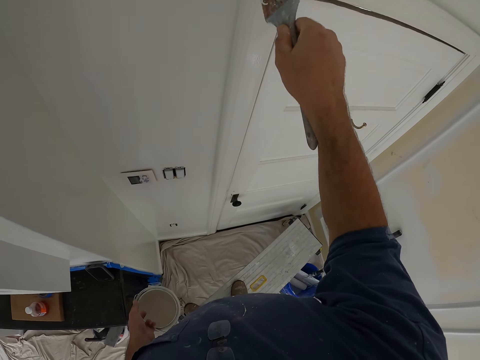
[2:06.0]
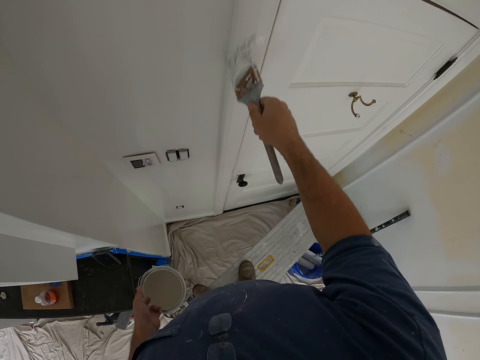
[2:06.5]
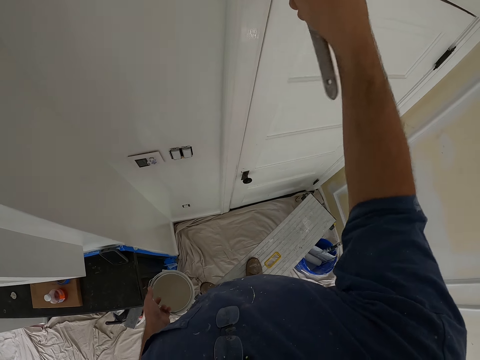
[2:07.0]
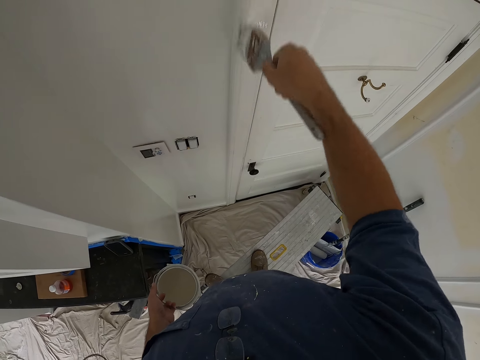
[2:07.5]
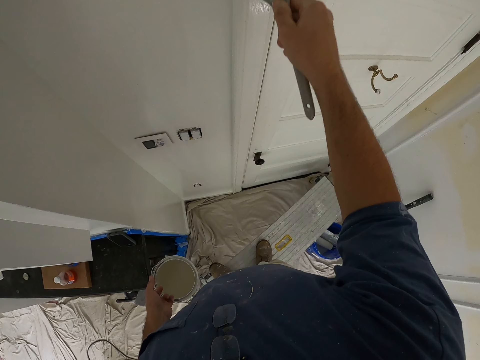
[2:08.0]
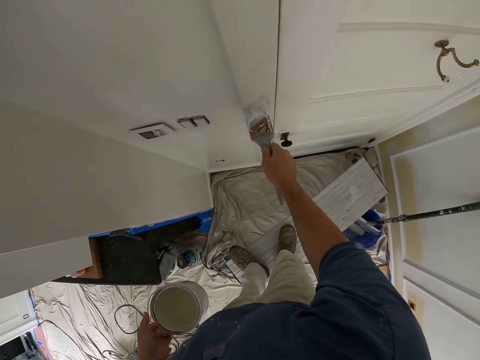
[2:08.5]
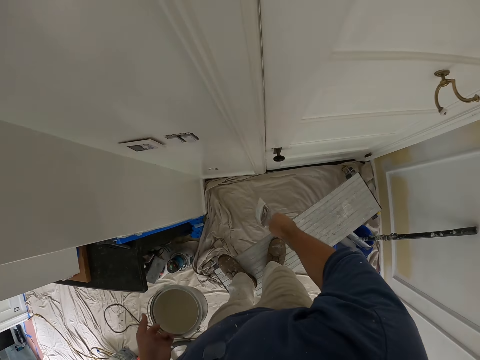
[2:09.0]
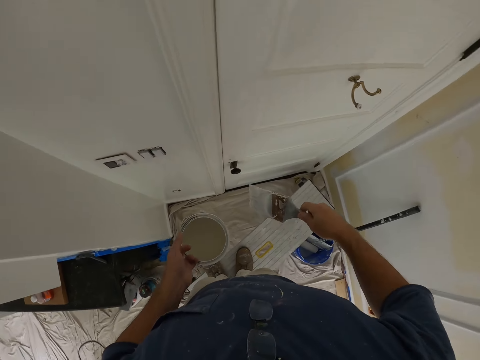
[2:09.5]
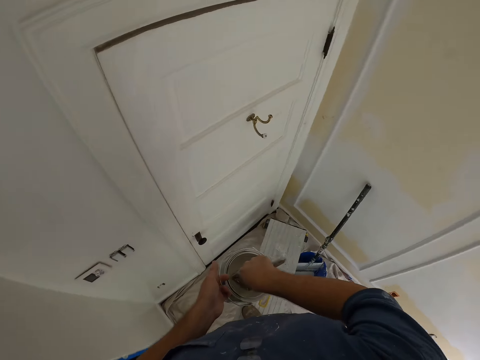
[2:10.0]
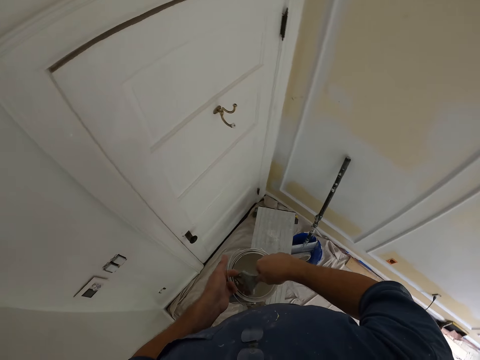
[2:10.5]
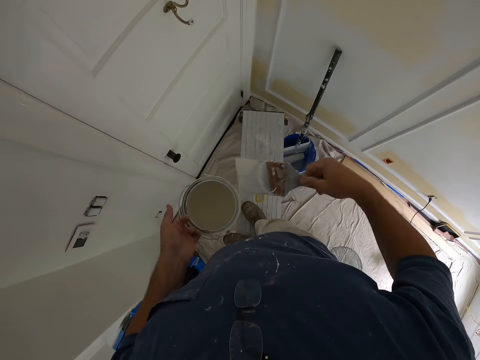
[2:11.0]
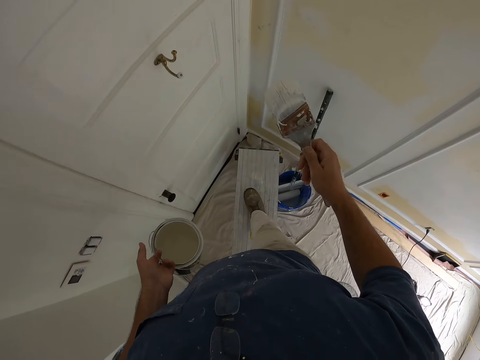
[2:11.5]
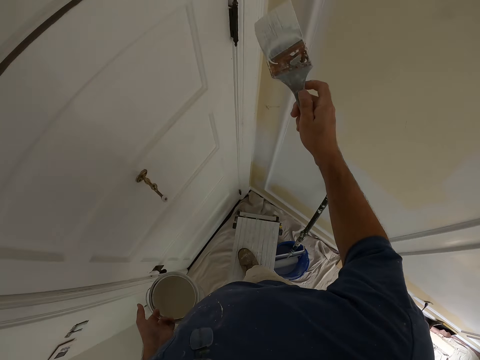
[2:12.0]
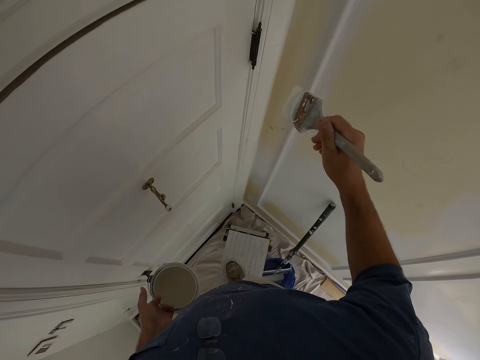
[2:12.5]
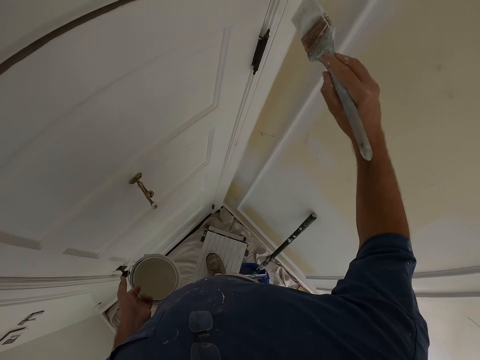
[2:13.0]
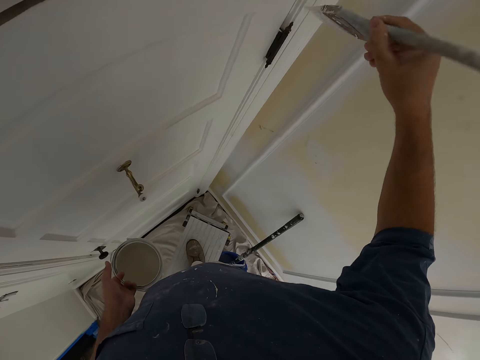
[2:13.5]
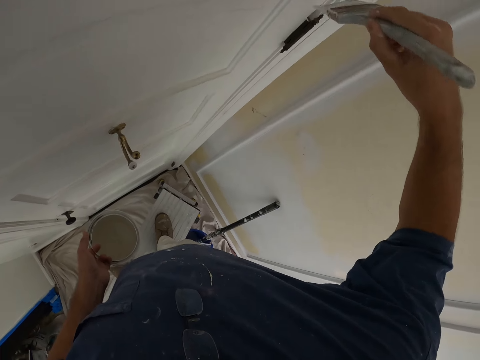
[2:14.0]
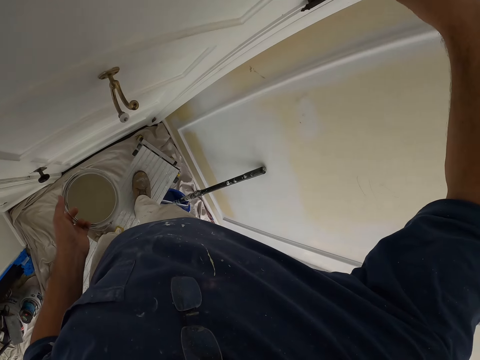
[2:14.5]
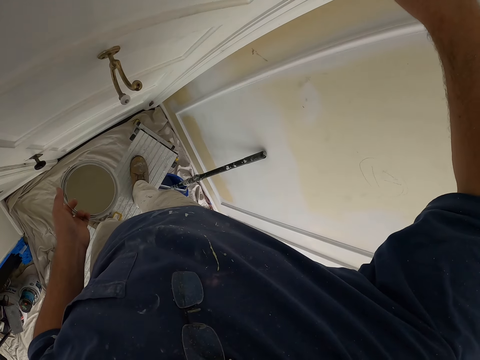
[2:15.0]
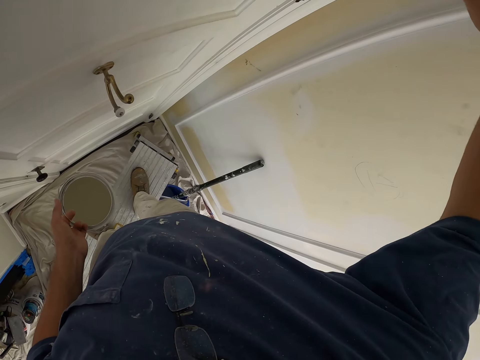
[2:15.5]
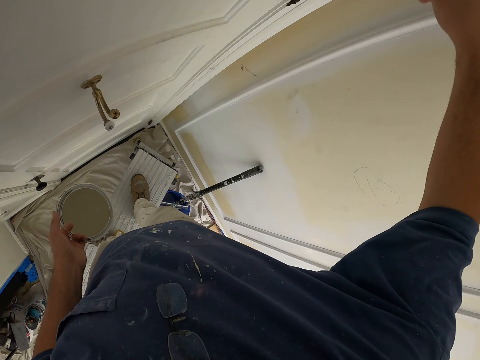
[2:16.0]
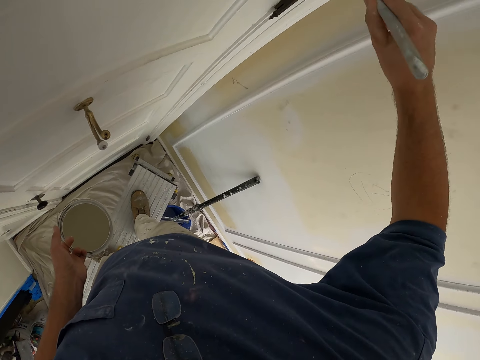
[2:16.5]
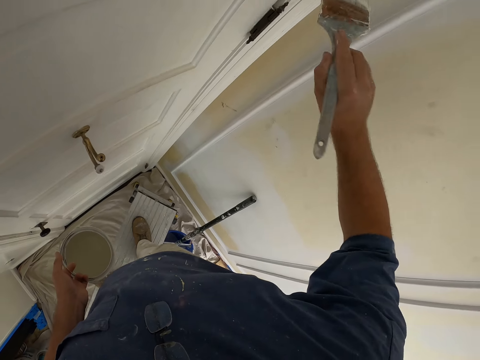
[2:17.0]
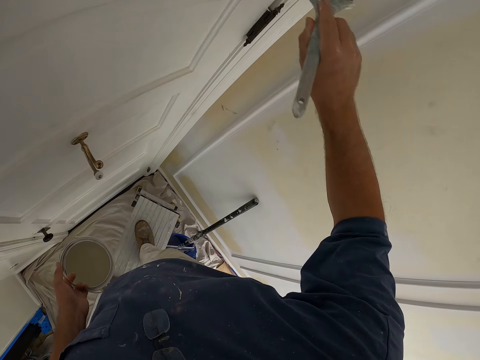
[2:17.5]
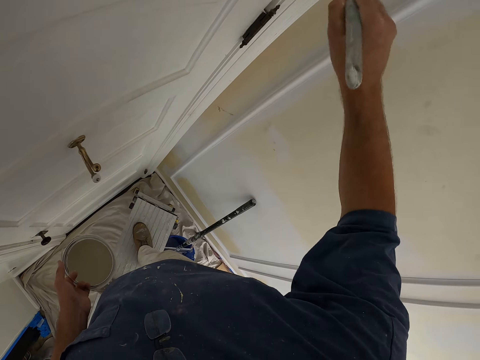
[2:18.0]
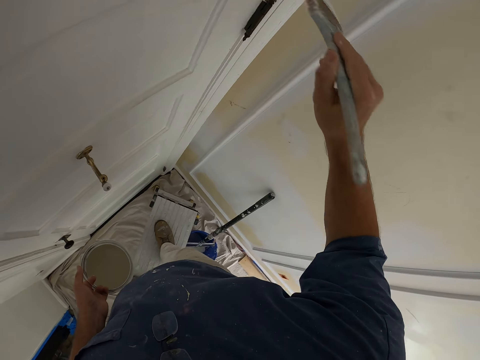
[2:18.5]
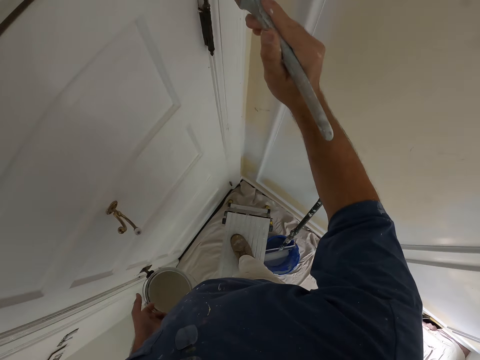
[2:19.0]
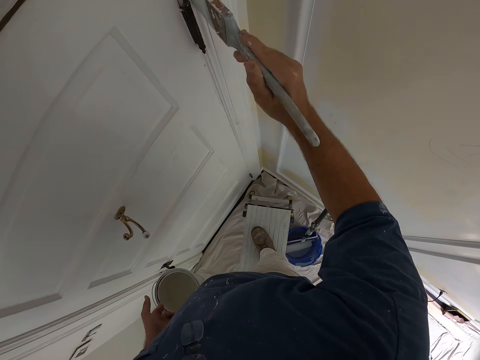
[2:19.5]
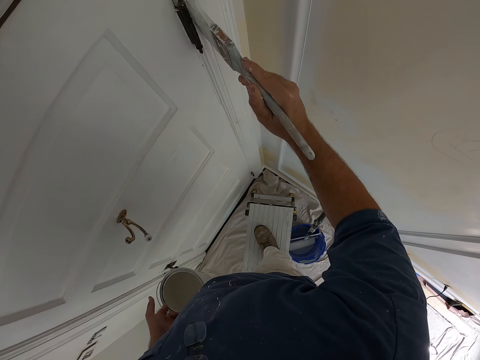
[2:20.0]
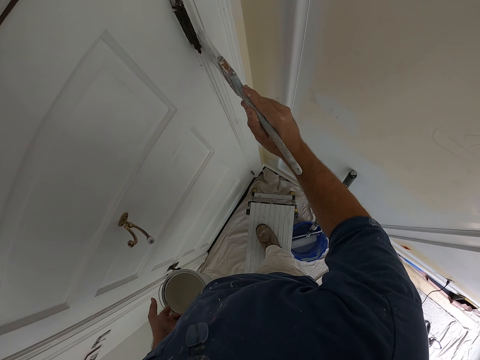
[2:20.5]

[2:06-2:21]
The camera wearer dips the paint brush into the bucket of paint. They paint the door trim with the paint brush.

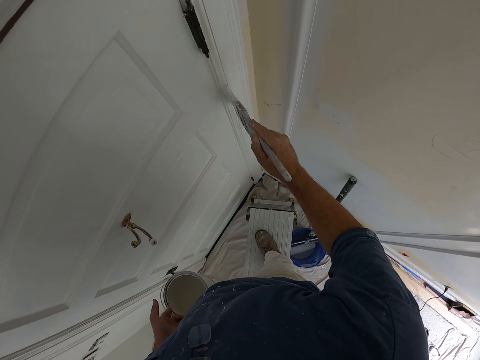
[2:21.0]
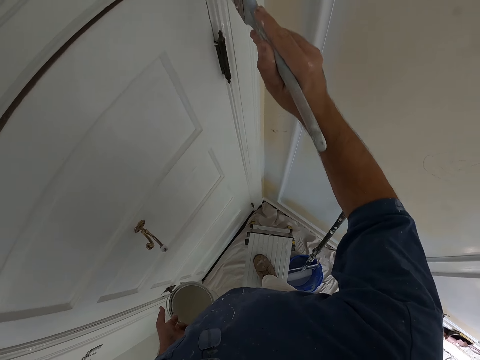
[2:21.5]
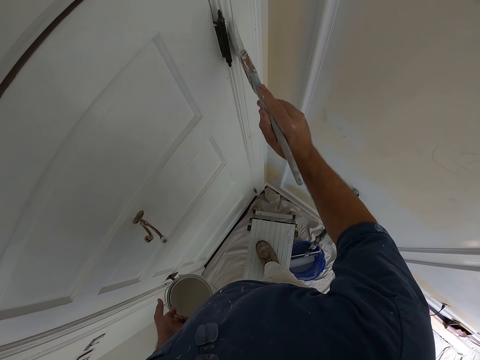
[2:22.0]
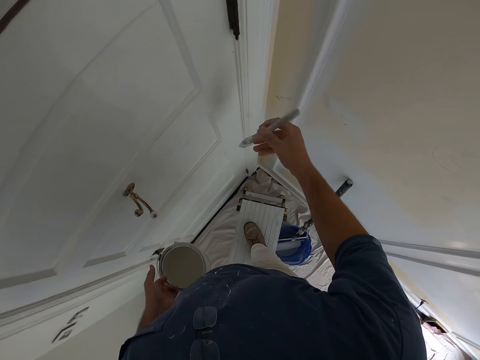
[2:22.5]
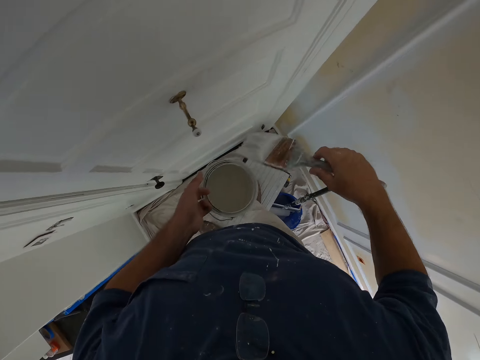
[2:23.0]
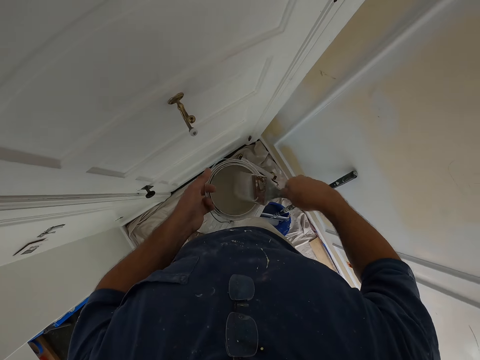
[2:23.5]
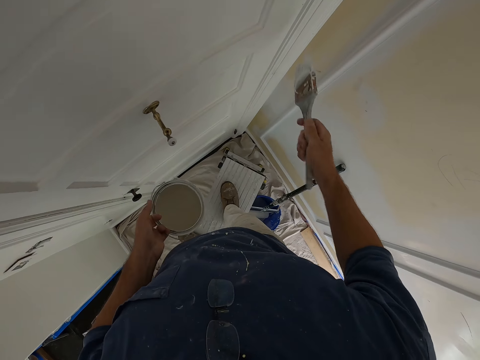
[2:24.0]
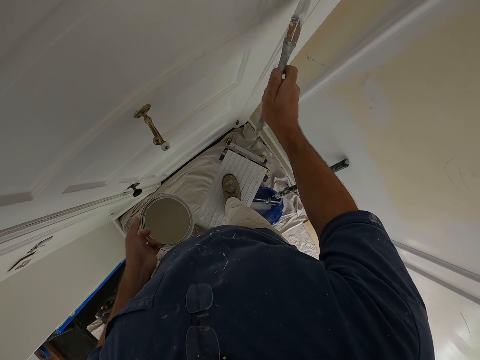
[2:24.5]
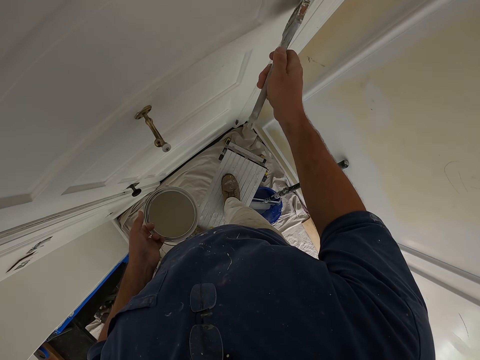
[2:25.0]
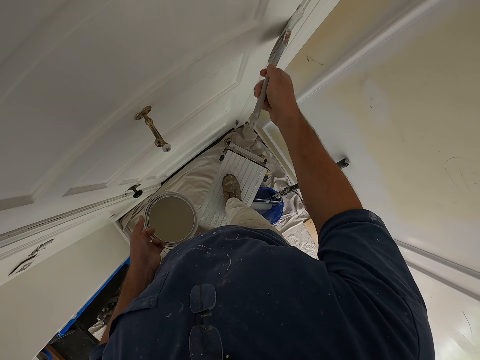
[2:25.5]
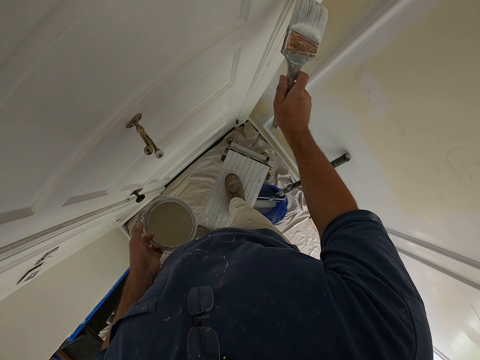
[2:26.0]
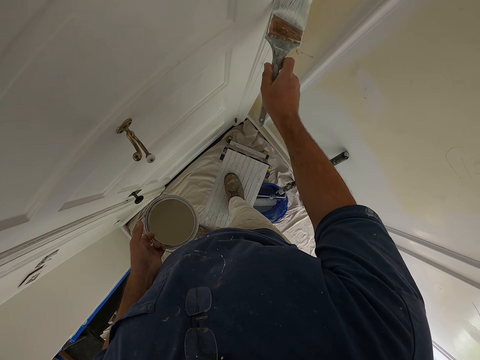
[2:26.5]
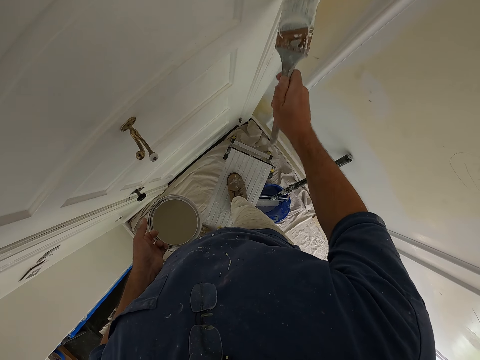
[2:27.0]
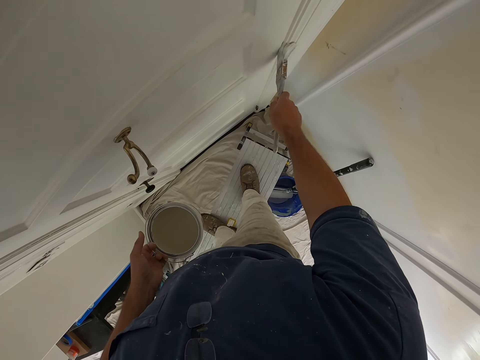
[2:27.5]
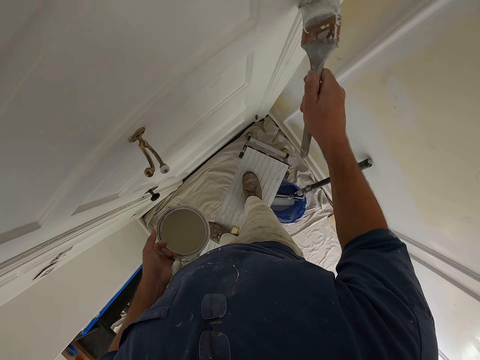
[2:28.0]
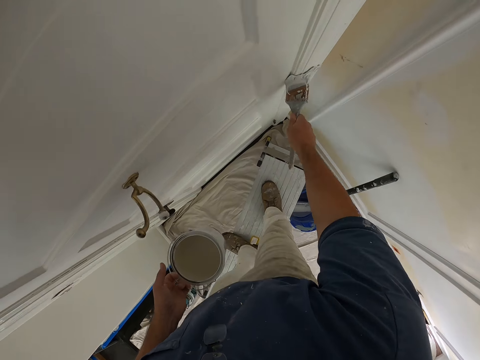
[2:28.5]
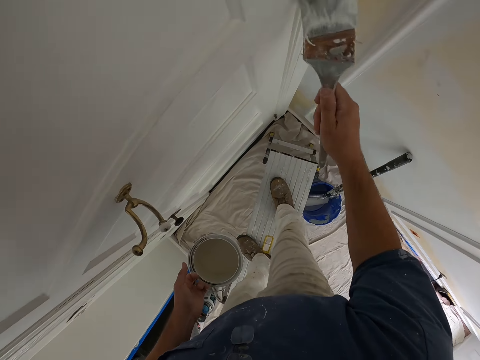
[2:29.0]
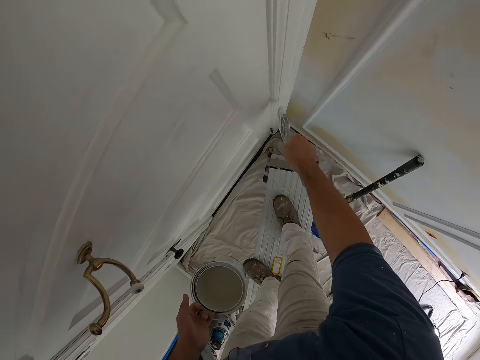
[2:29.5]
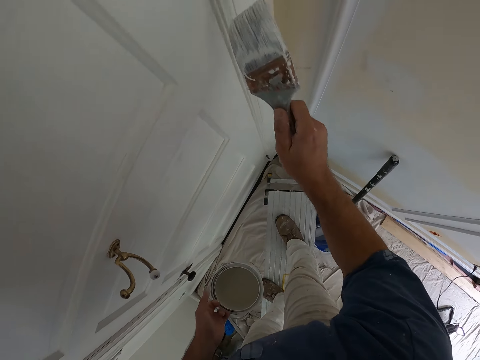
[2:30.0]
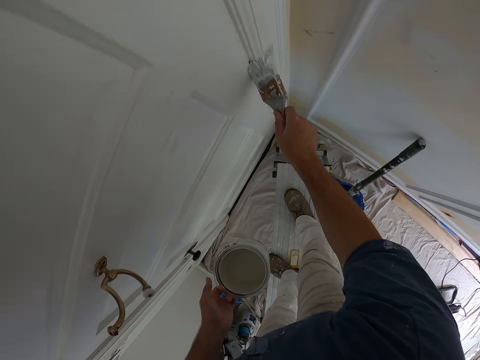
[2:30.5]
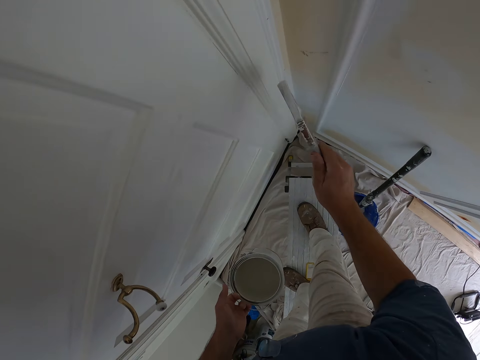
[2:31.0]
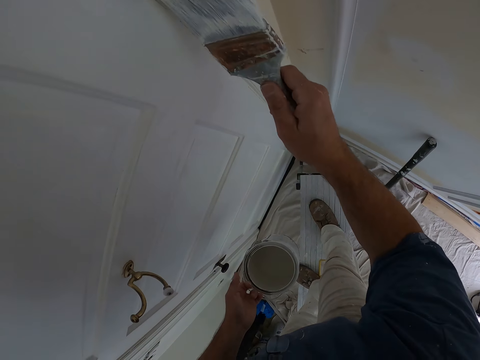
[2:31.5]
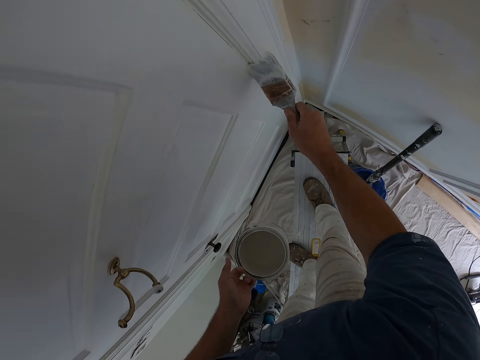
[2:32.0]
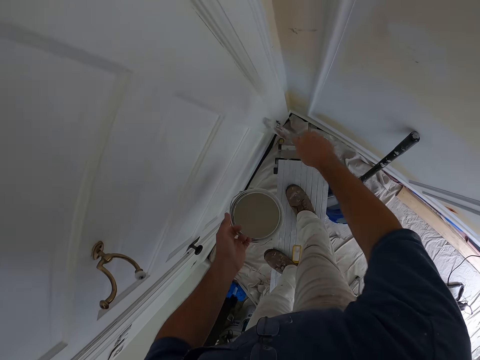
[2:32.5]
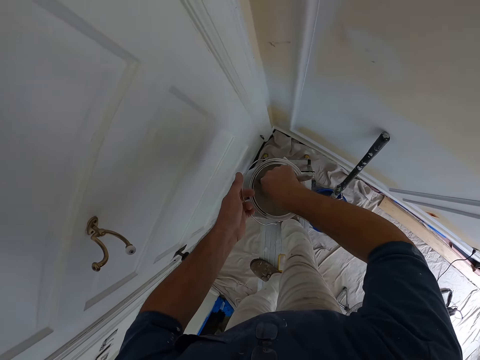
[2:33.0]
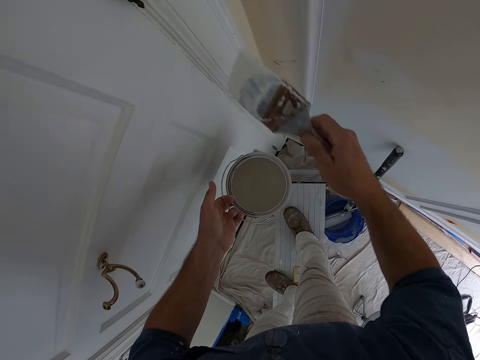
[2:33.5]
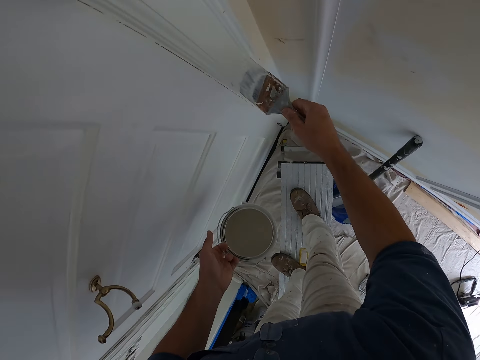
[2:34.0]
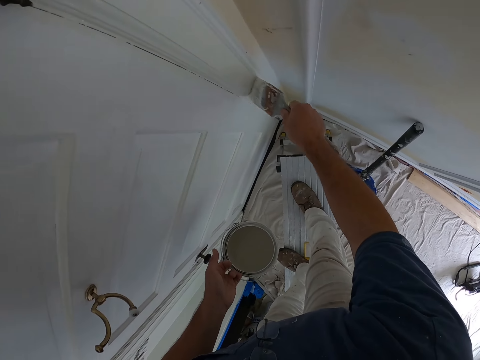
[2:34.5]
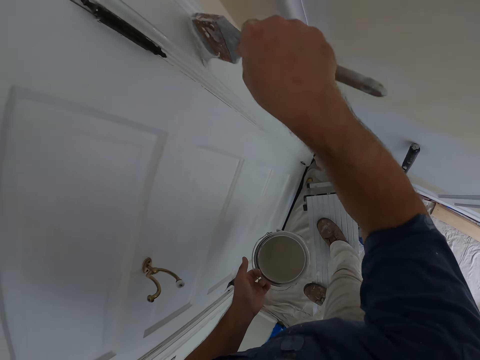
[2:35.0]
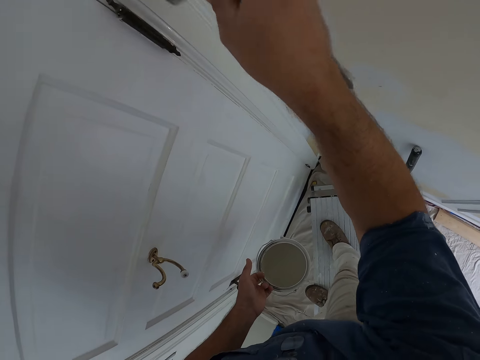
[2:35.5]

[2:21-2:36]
The camera wearer dips the paint brush into the bucket of paint. They clean the paint brush with the top of the bucket of paint. They paint the door trim with the paint brush. They dip the paint brush into the bucket of paint. They paint the door trim with the paint brush.
